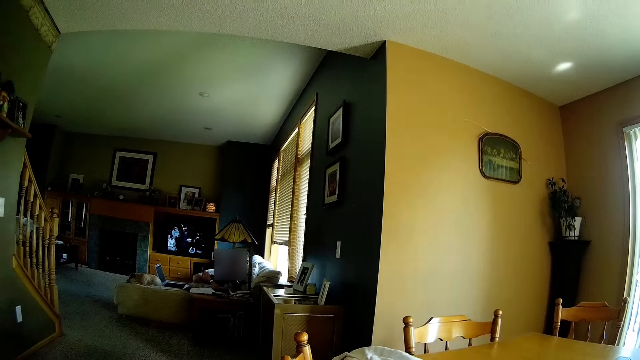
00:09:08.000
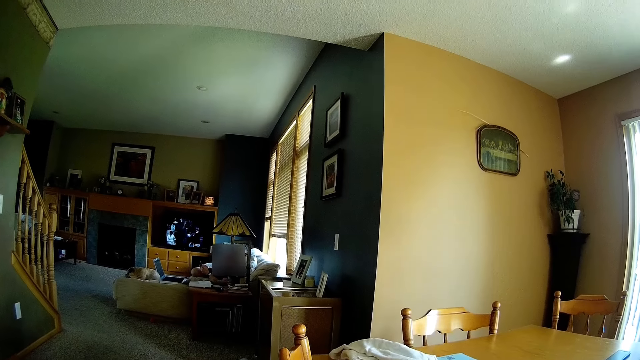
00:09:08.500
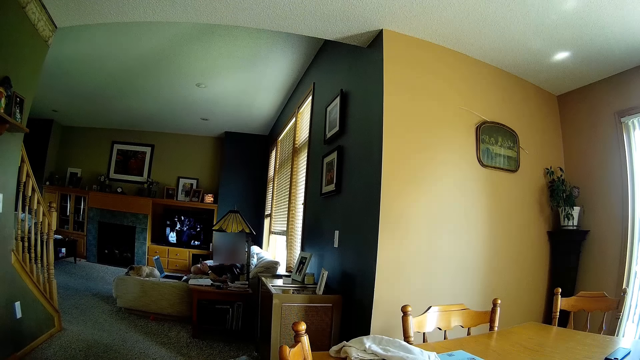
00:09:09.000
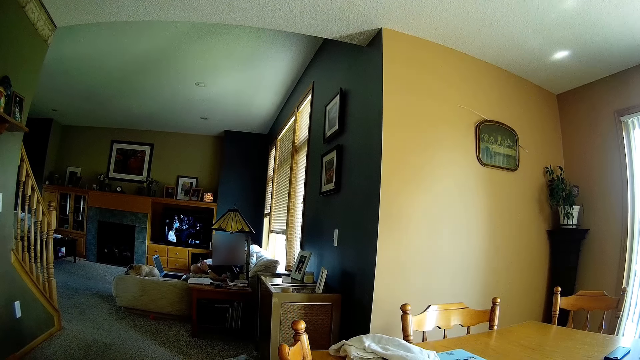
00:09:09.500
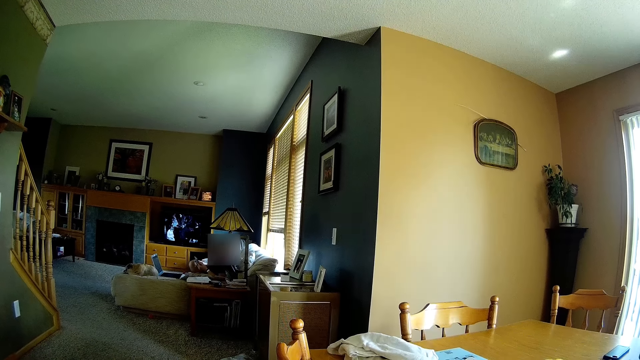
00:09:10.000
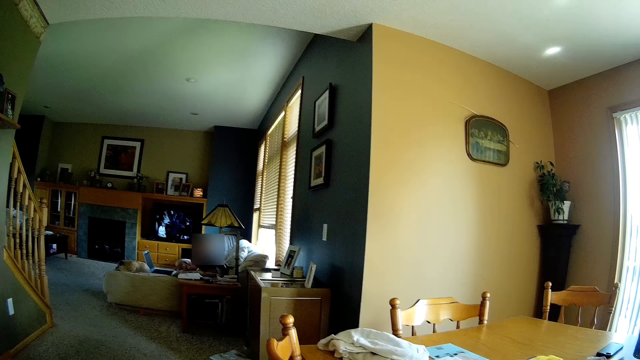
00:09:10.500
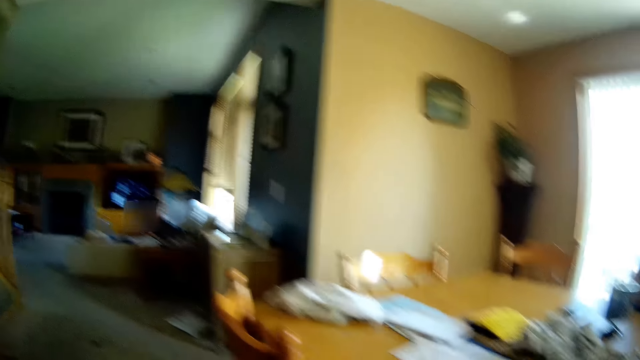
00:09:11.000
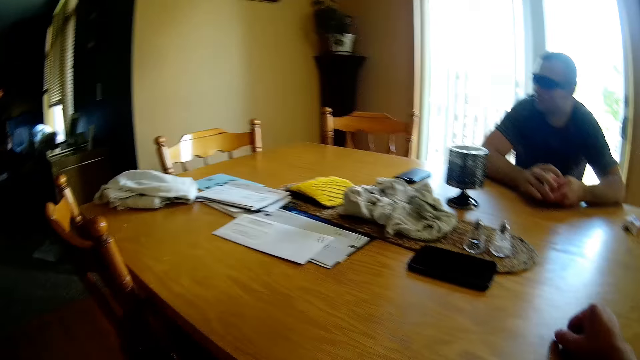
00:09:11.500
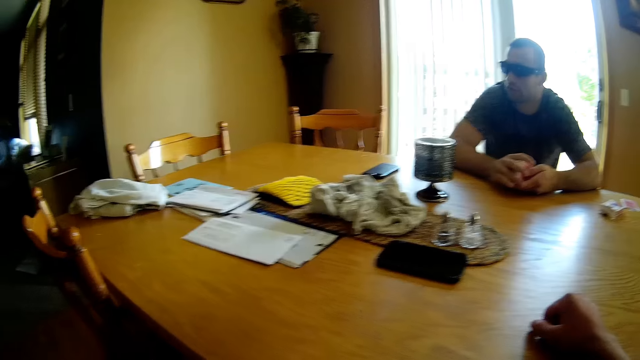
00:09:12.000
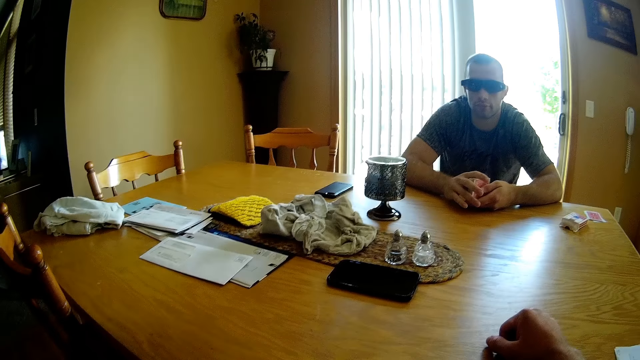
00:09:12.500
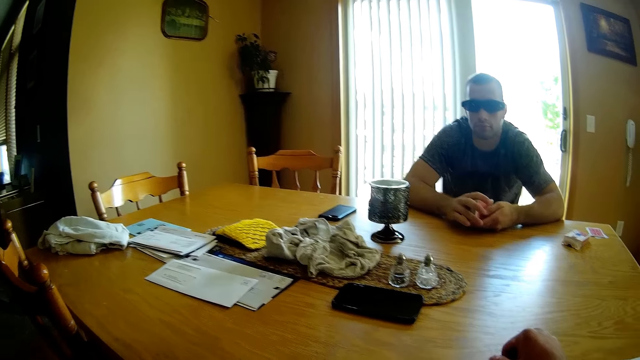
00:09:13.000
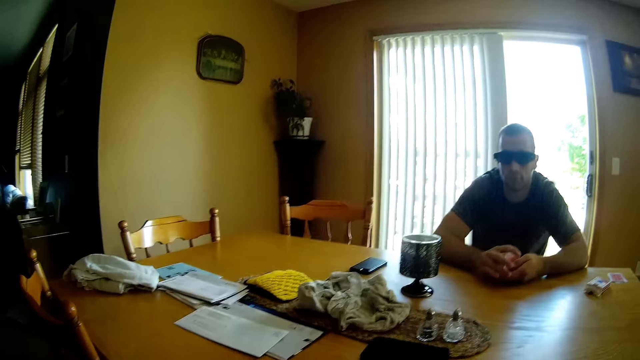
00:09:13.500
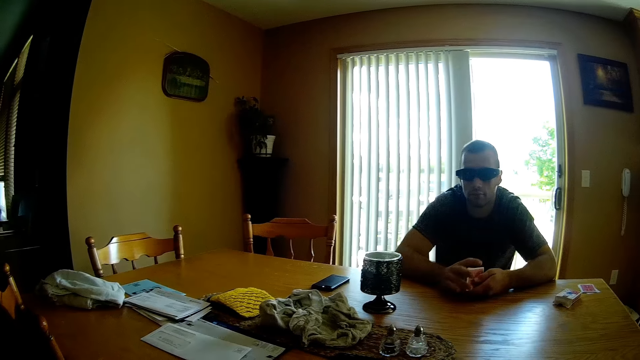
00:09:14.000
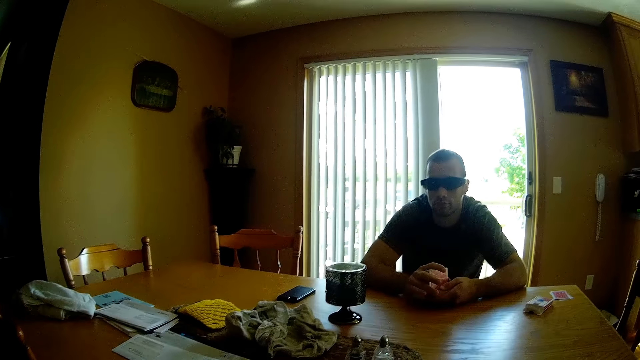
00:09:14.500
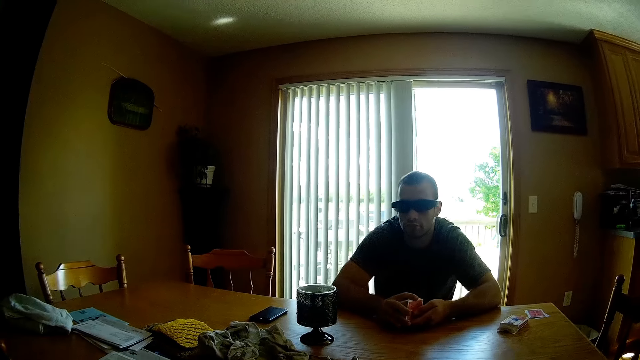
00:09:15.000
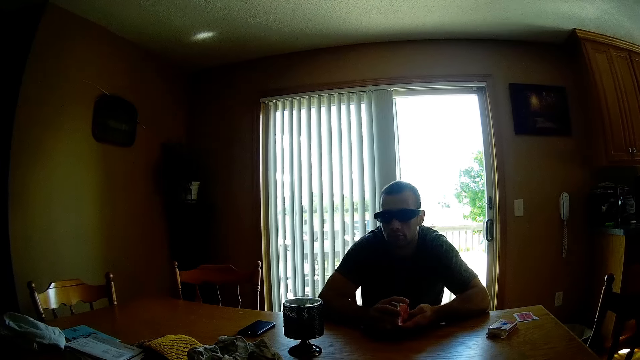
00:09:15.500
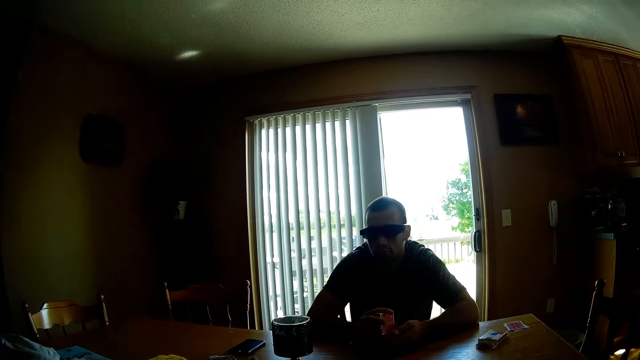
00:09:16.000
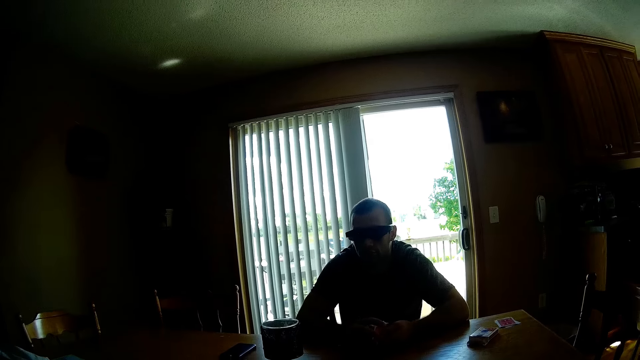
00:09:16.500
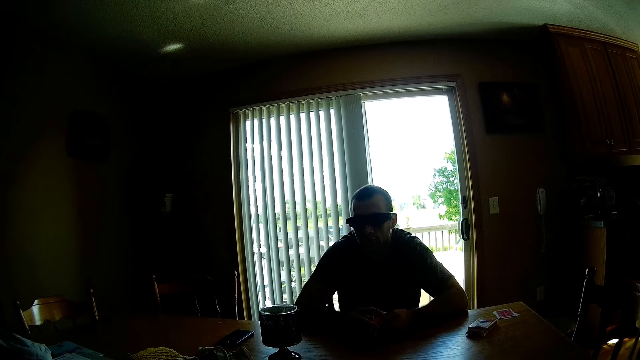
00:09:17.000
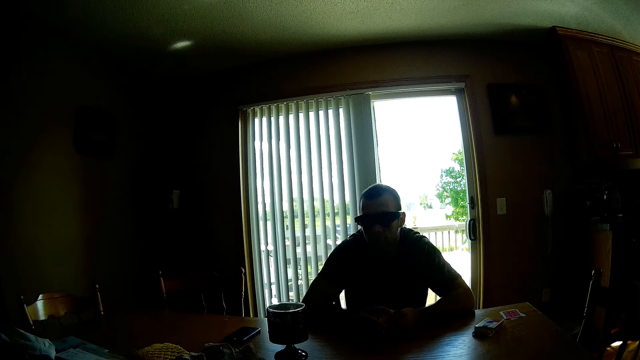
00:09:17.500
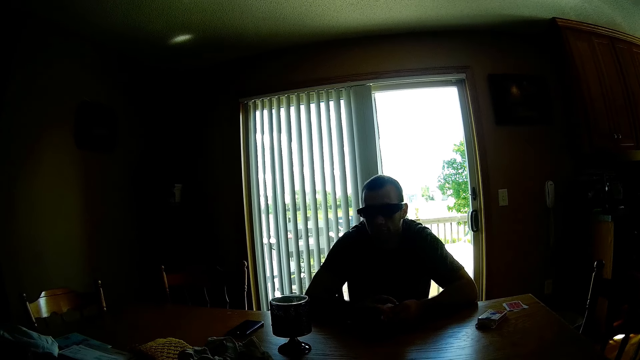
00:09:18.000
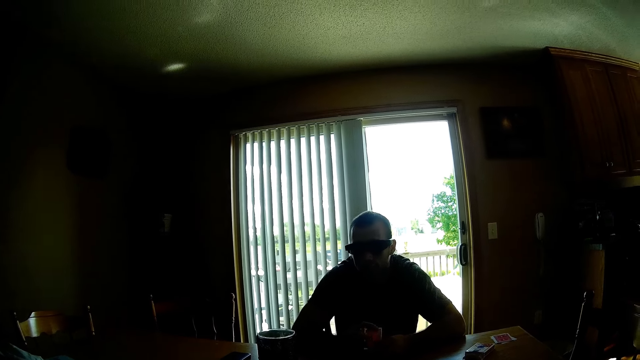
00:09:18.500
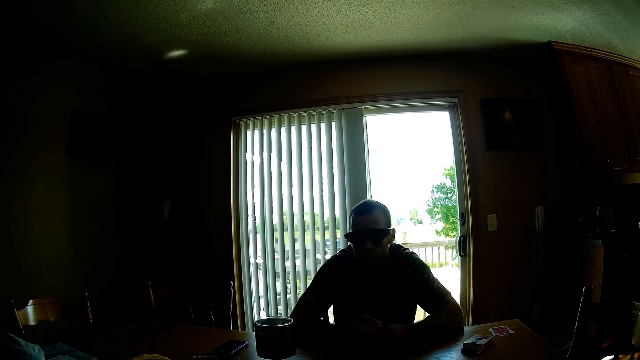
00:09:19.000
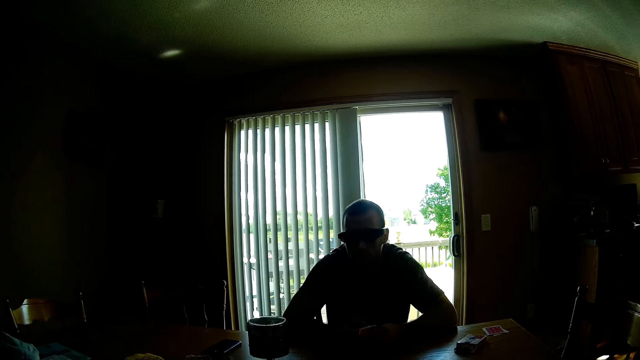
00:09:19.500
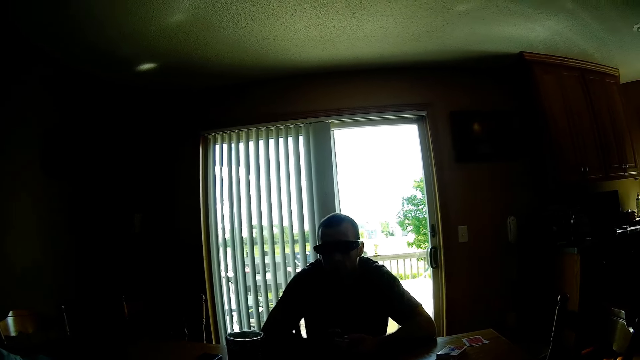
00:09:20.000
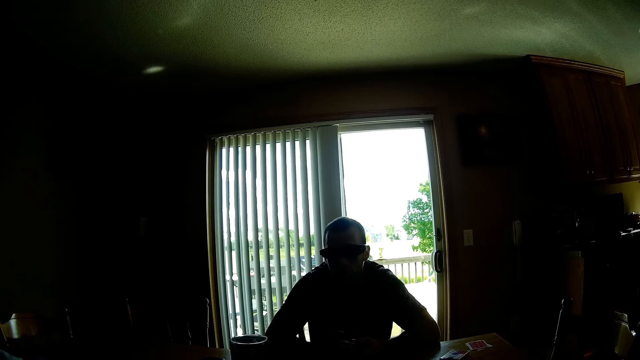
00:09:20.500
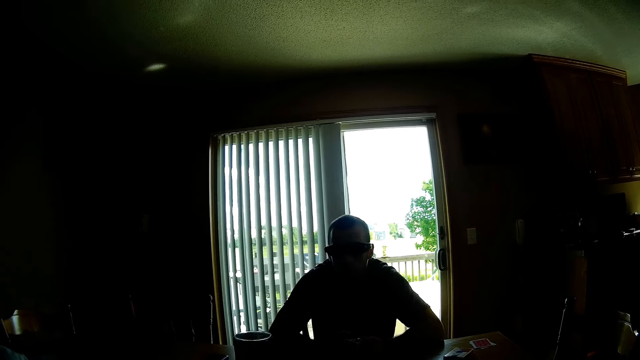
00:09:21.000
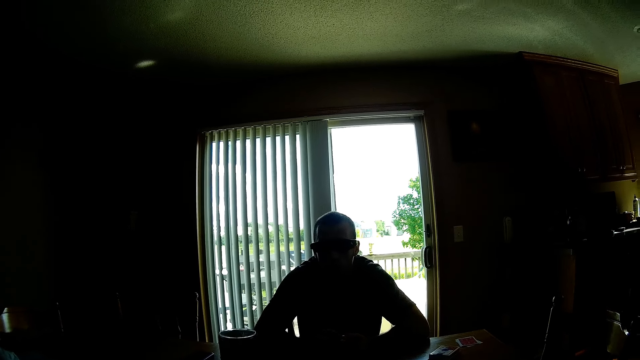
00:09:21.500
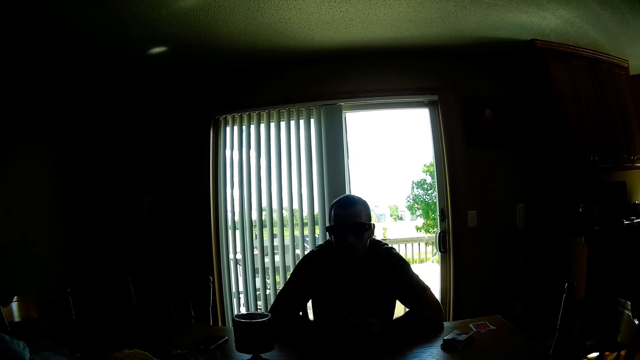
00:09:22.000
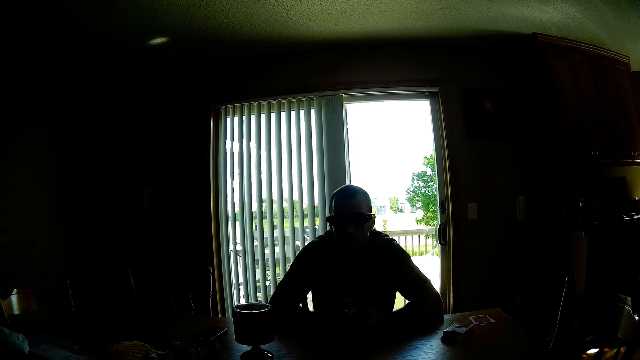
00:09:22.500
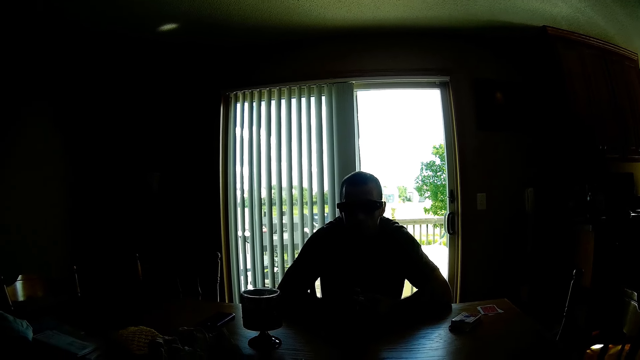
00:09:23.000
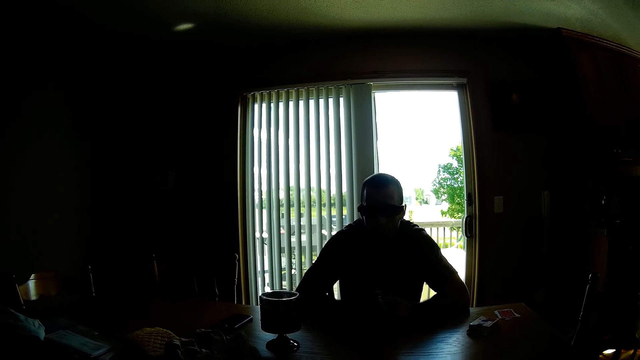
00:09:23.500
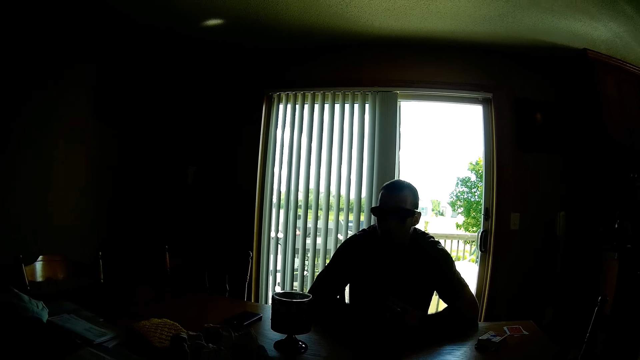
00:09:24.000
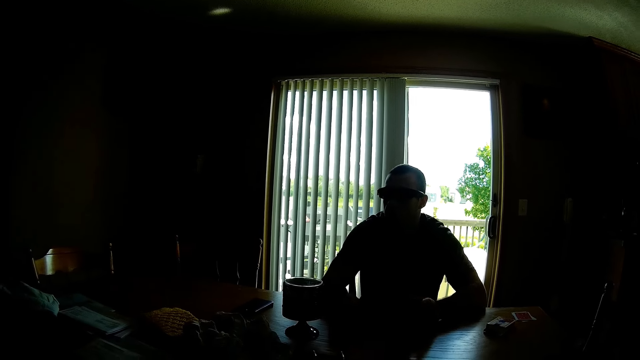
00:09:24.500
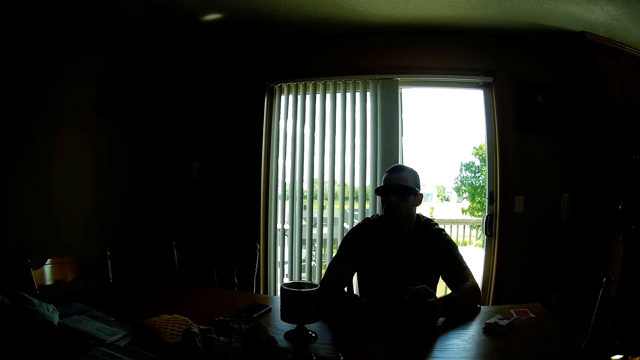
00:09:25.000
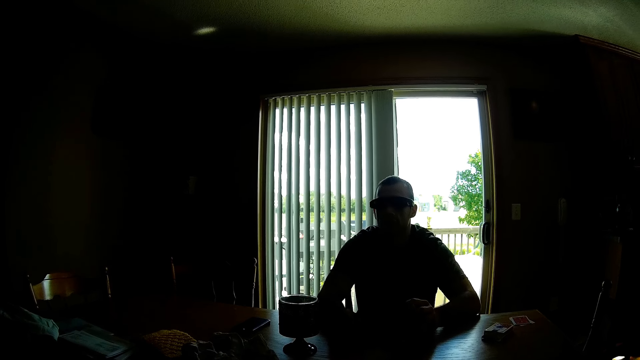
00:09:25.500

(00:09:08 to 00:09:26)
The camera wearer looks around. A lady operates the phone. The camera wearer interacts with a man. A man converses with the camera wearer.

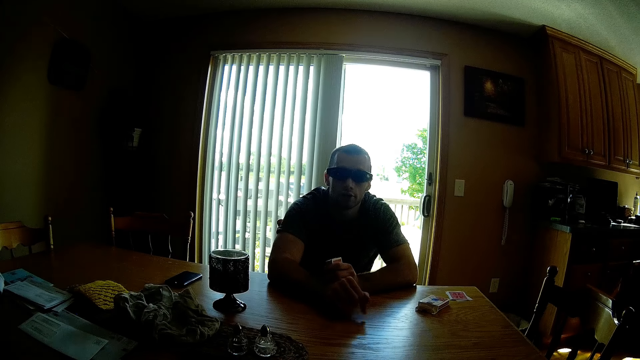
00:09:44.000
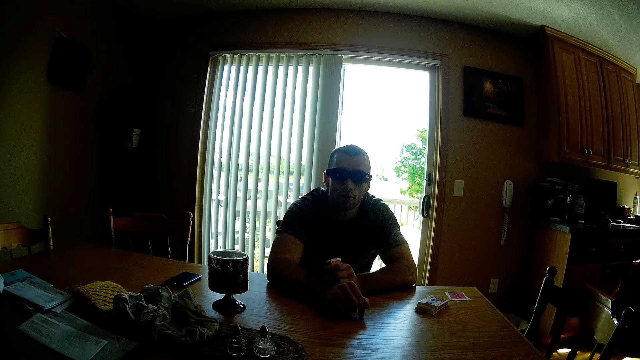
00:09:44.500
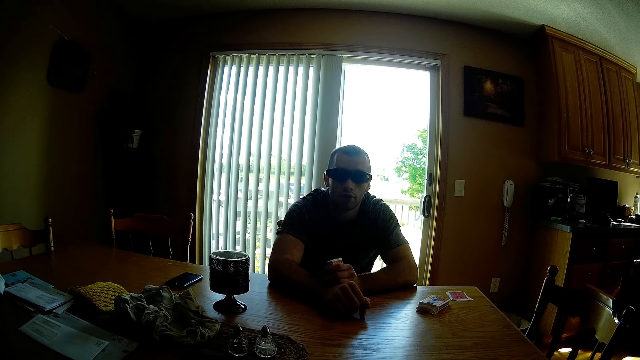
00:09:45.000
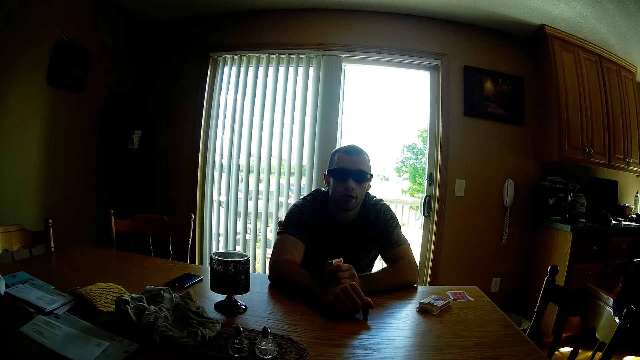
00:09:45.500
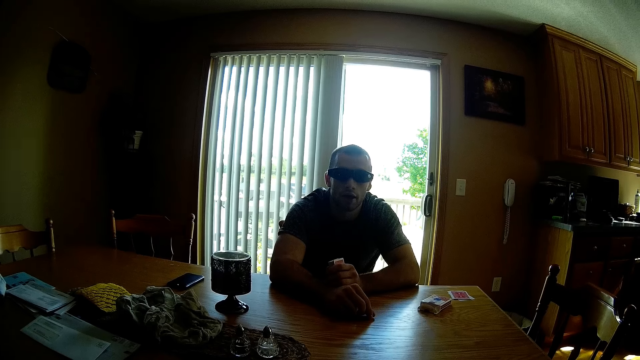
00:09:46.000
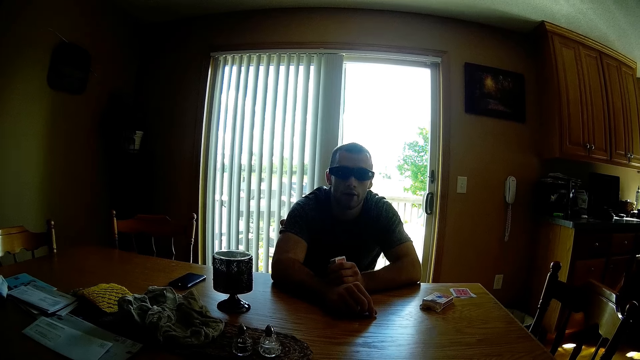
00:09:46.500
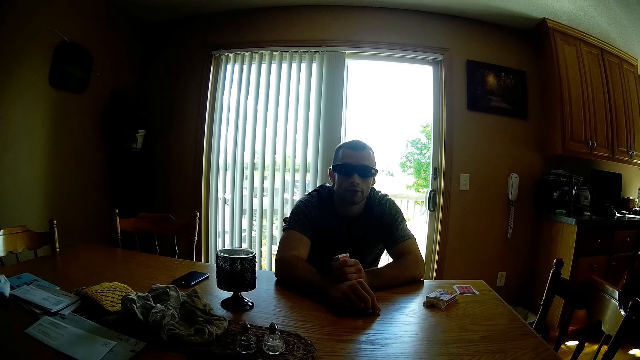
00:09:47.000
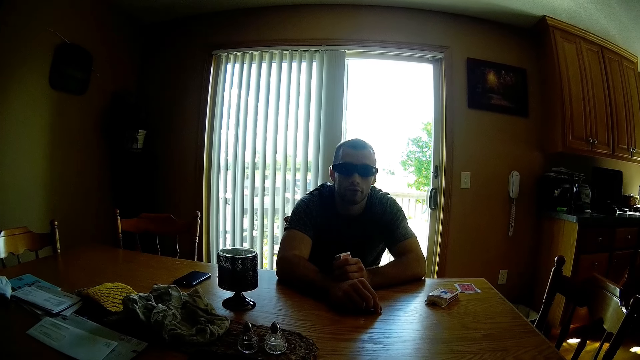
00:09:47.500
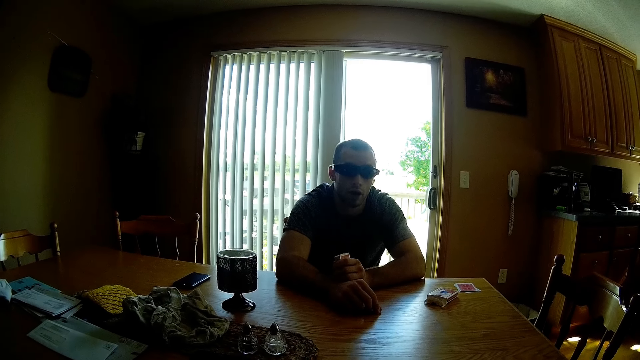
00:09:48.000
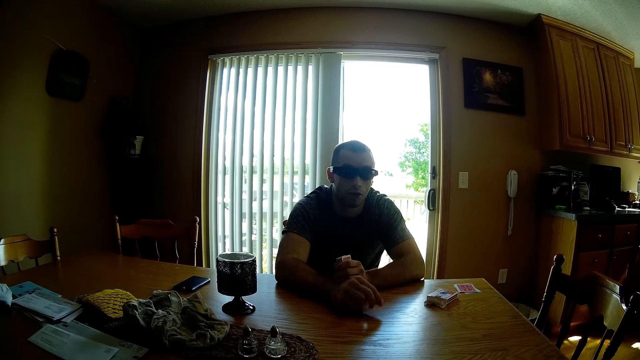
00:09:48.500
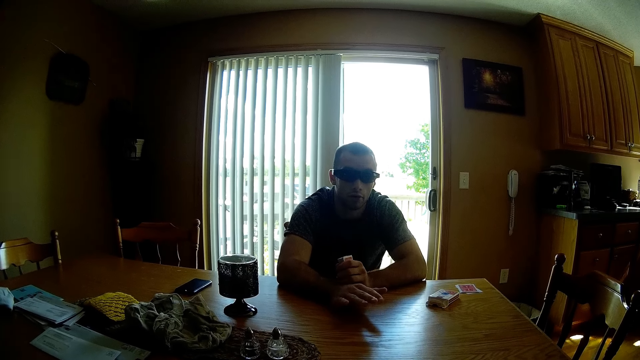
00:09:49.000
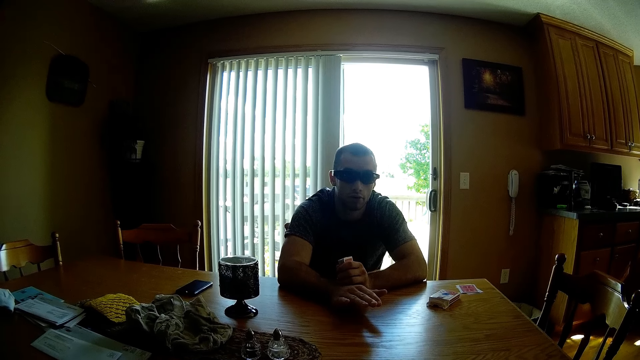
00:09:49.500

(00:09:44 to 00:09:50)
A man converses with the camera wearer.
